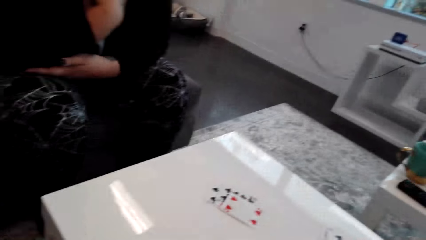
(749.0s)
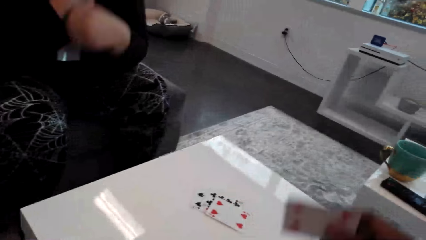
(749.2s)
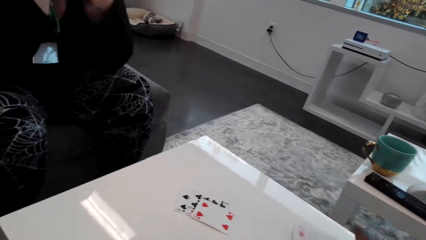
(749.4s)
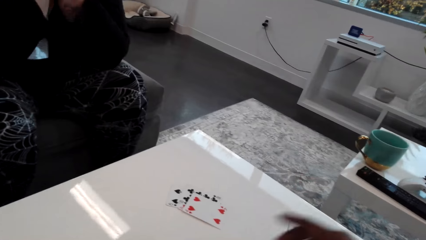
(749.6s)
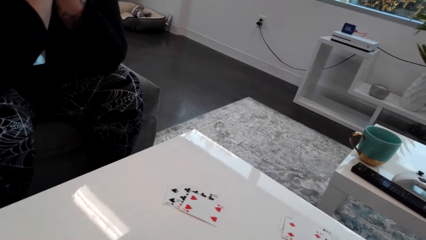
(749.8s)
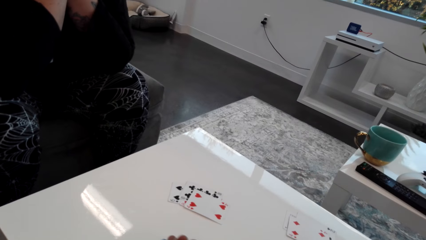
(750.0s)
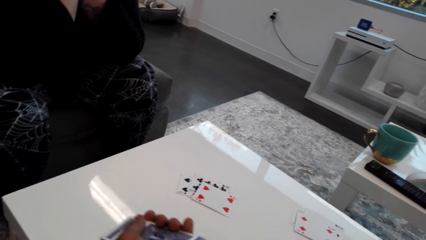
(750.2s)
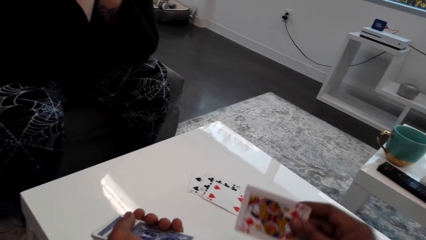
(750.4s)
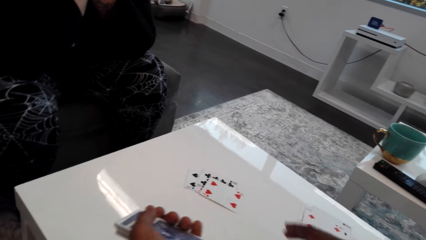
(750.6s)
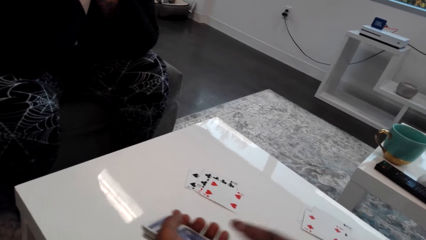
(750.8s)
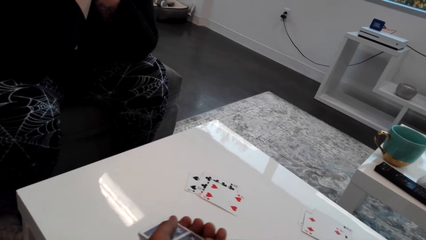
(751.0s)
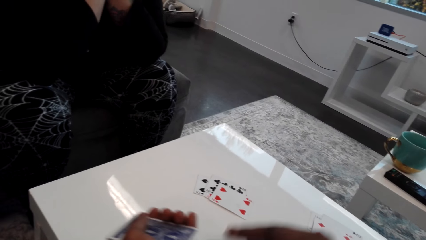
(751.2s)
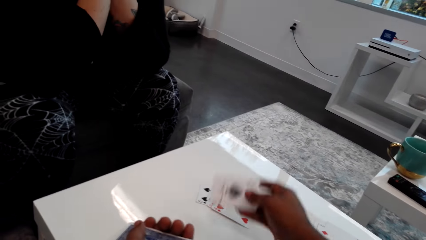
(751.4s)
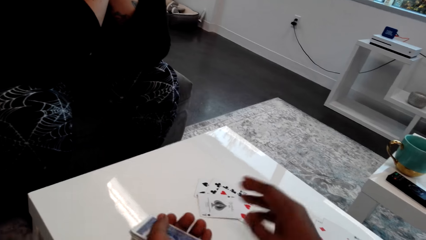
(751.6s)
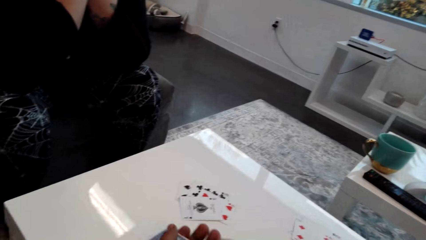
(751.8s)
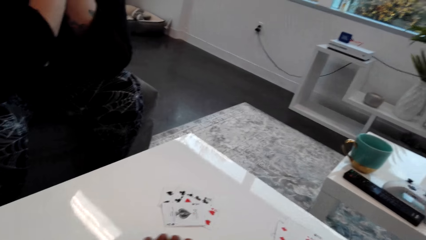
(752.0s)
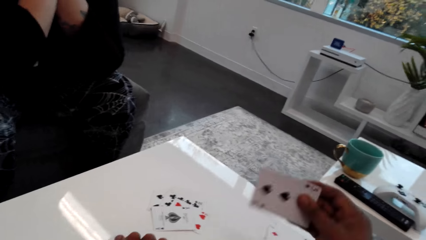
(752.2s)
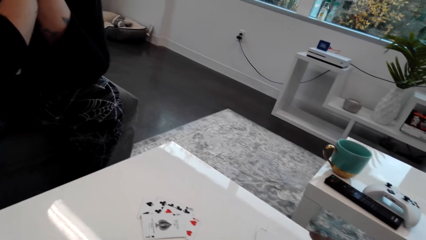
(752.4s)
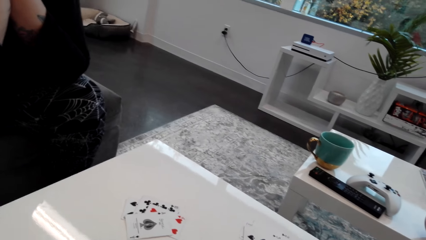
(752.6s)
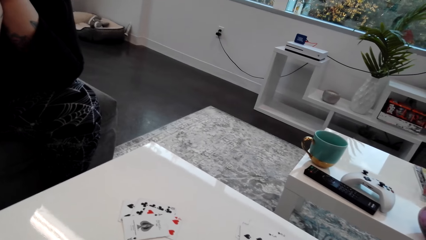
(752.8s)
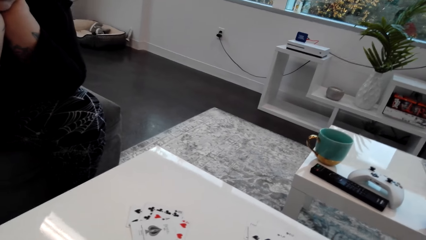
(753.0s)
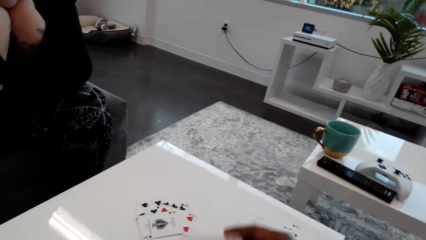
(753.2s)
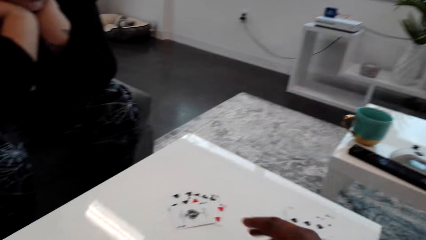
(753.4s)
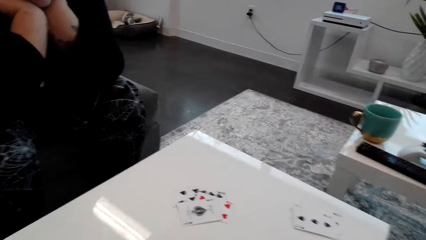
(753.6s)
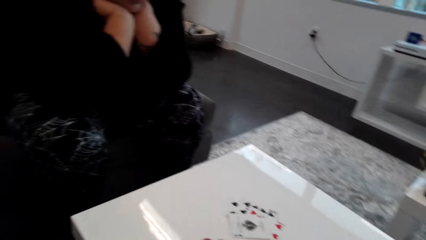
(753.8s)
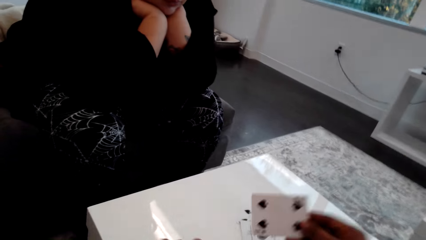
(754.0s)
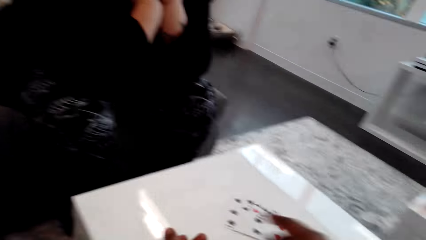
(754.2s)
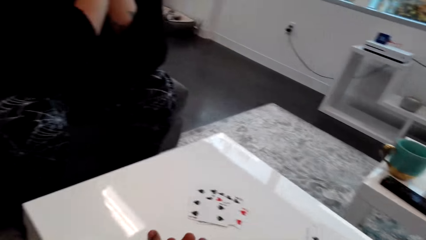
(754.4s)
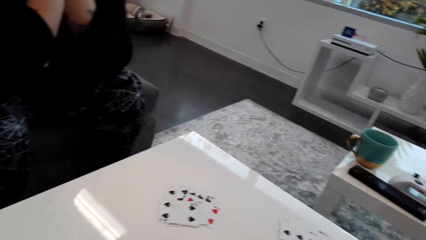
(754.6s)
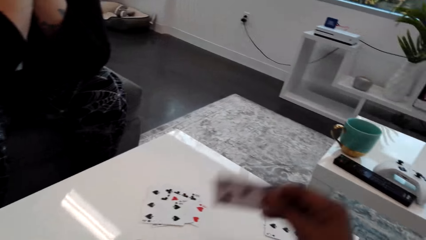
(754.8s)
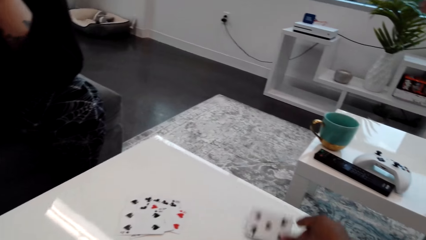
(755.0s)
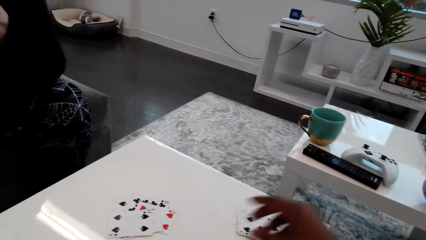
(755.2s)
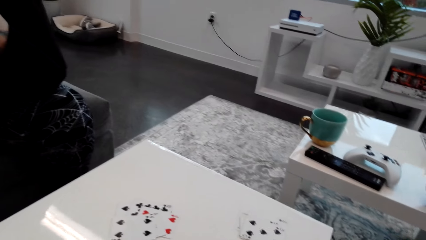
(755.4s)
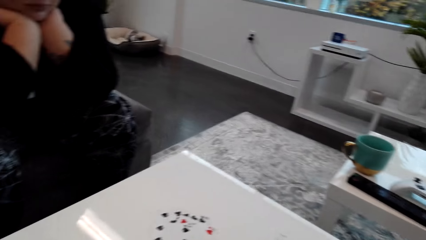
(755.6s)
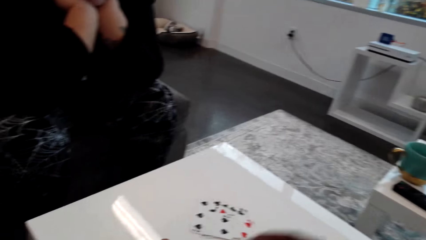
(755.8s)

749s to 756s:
A woman holds her chin with both hands. The camera wearer places the cards on the table.

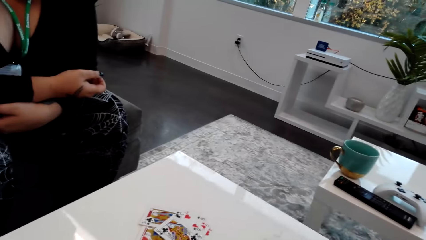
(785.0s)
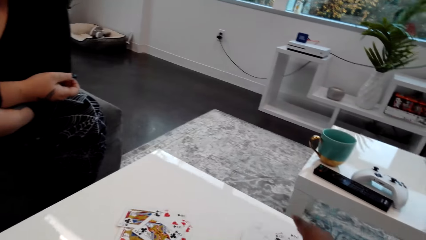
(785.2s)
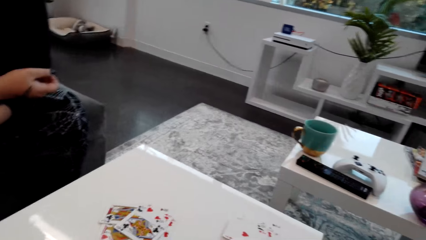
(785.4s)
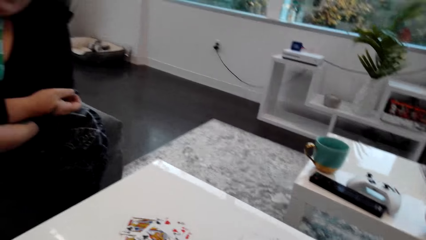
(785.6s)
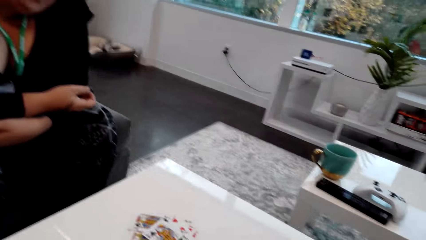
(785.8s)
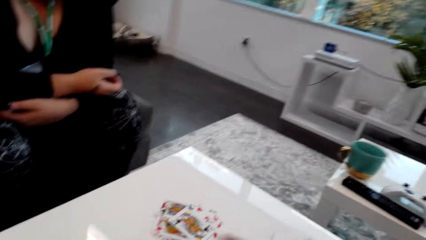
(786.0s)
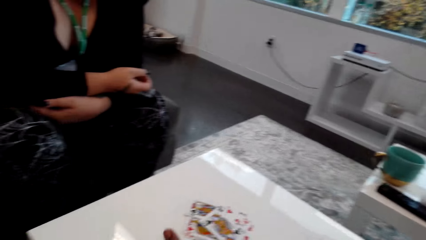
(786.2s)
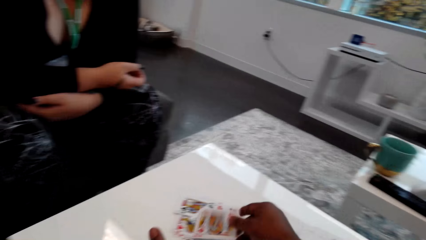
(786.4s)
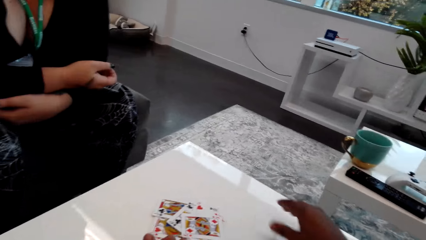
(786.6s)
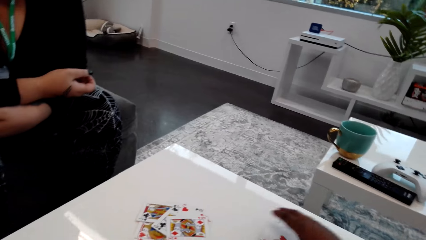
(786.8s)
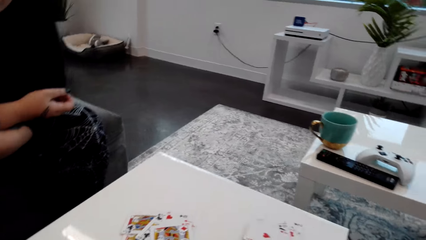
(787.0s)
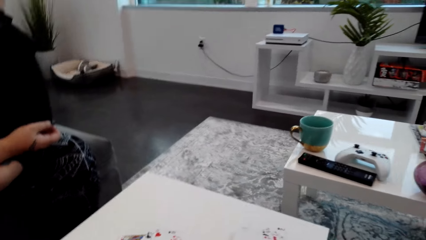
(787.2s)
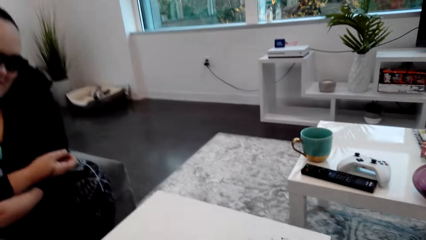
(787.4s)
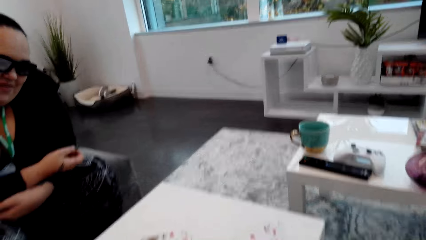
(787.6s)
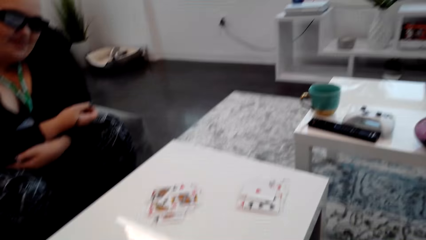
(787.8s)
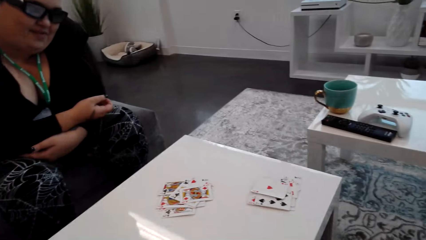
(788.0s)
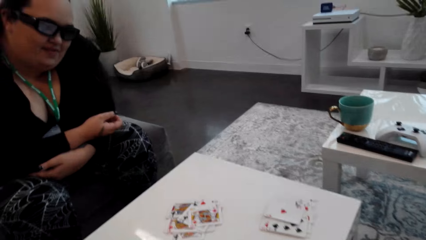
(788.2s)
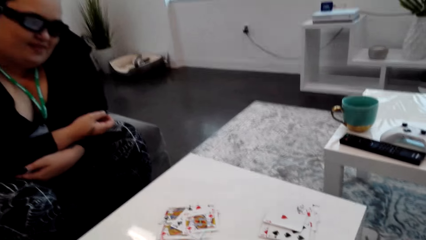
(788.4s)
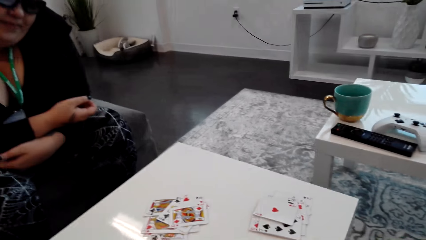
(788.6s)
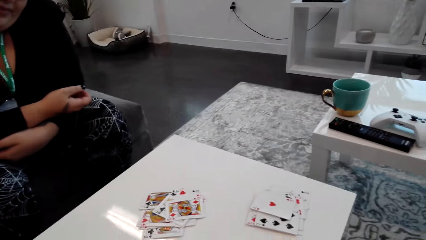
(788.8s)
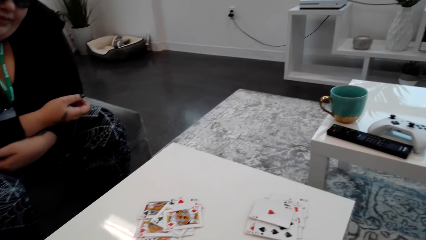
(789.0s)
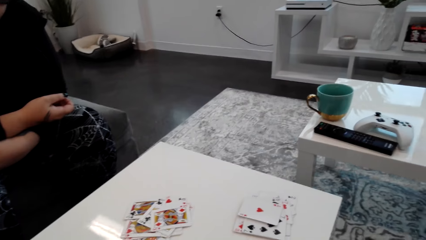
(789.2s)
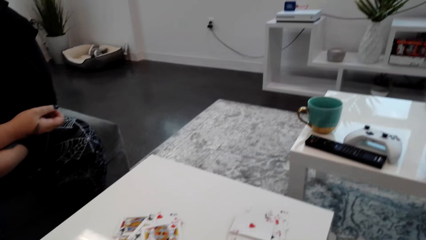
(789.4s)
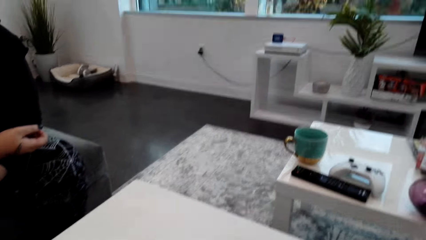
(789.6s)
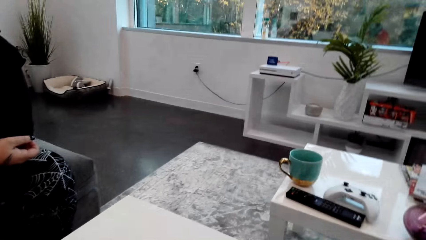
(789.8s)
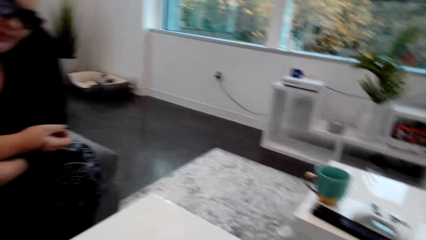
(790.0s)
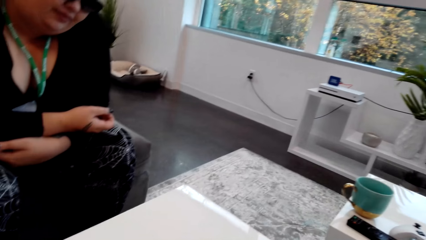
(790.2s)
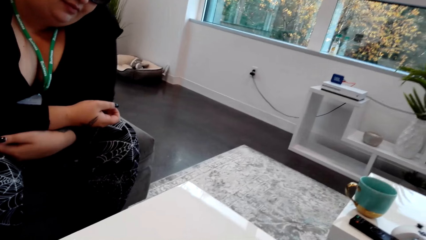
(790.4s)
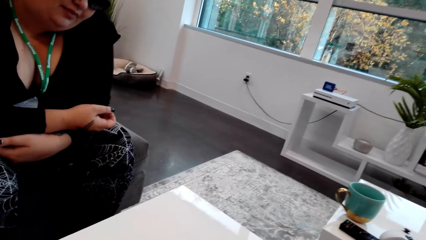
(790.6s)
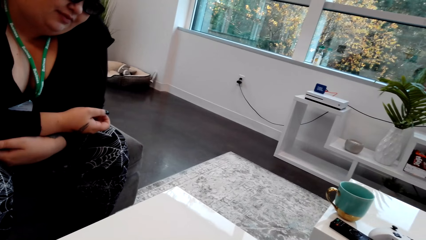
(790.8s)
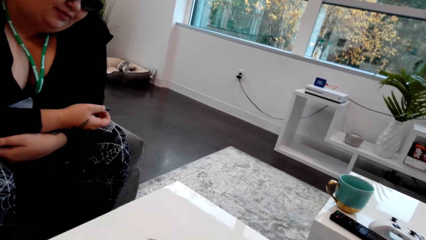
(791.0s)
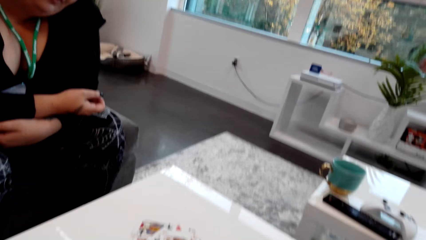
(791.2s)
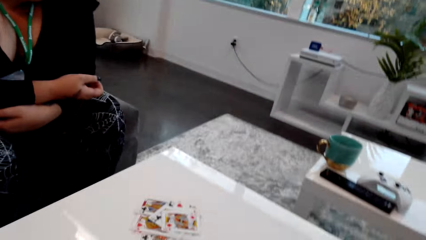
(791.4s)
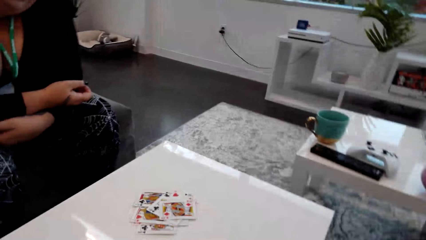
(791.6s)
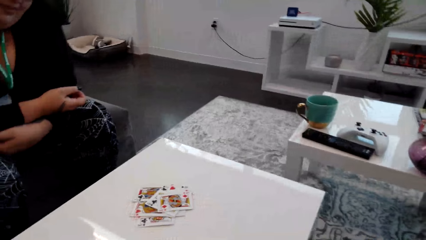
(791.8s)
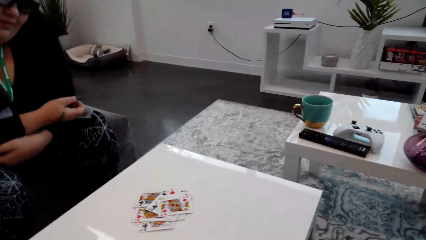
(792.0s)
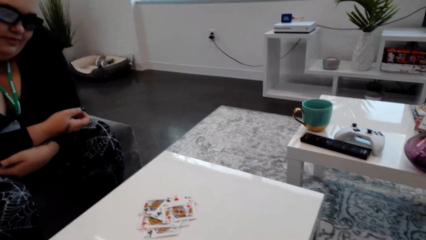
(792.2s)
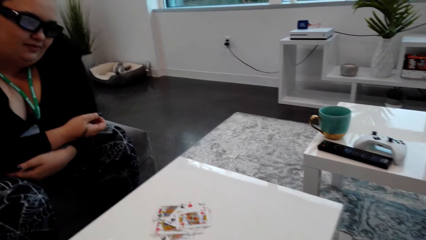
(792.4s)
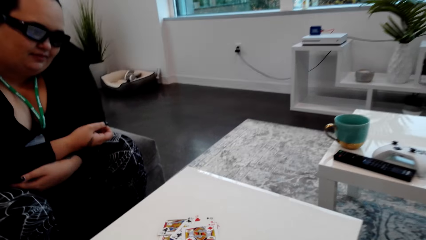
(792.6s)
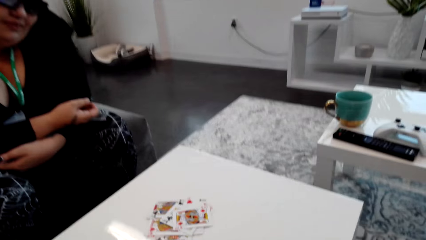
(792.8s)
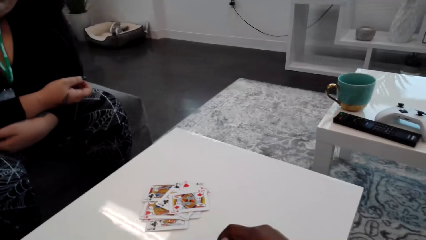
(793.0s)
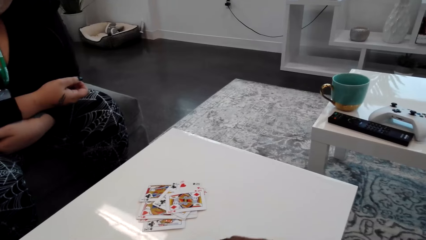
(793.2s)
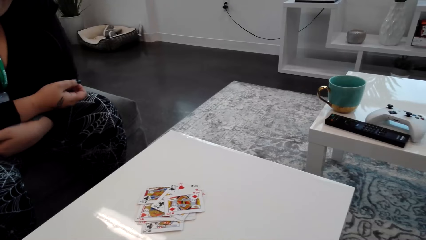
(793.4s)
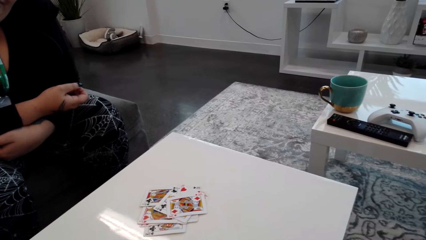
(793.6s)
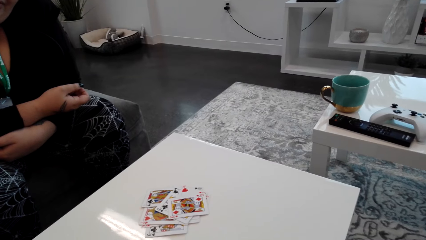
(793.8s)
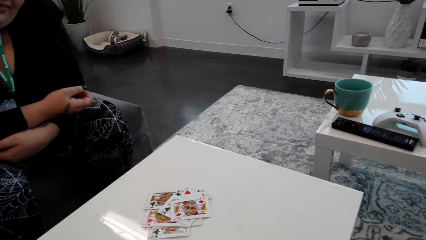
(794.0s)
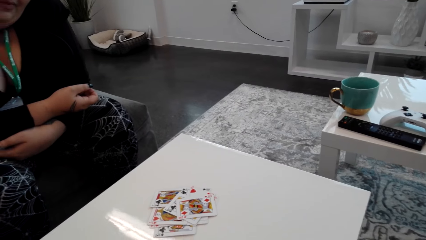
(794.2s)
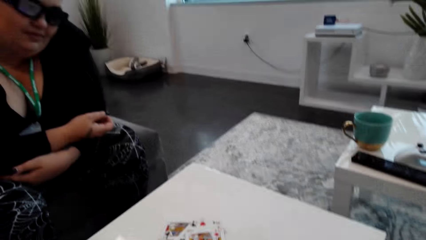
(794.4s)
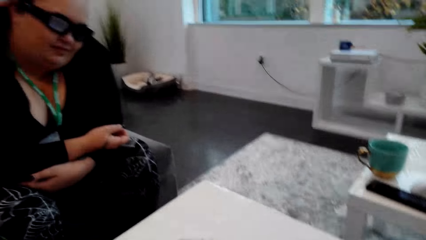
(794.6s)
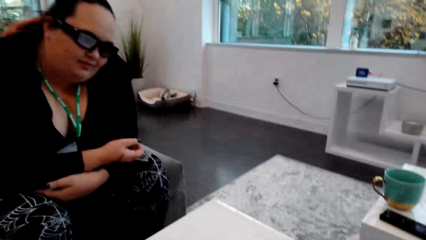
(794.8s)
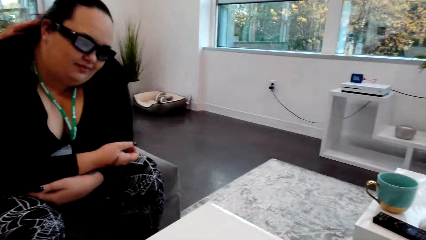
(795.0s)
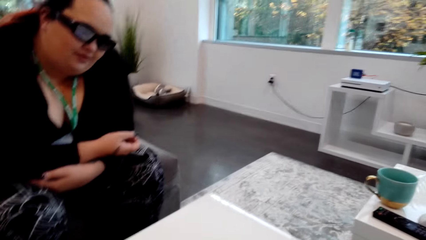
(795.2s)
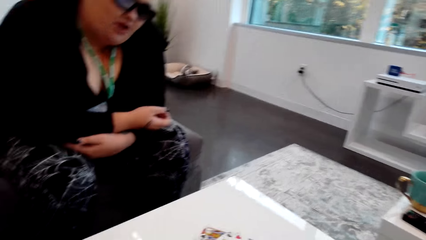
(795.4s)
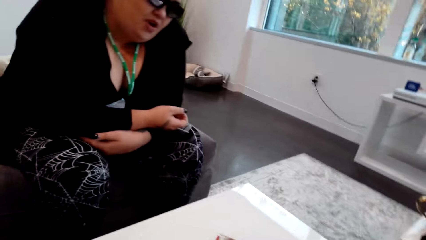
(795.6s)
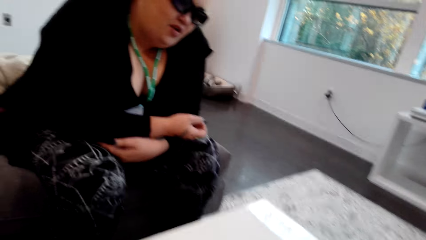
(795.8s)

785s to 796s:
The camera wearer picks up the cards on the table.
